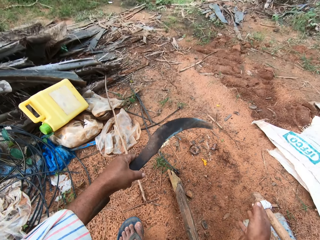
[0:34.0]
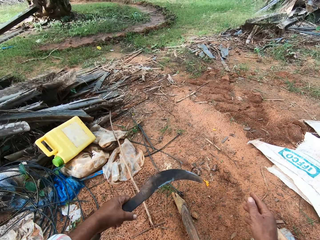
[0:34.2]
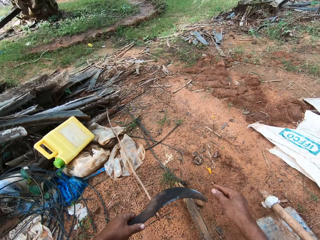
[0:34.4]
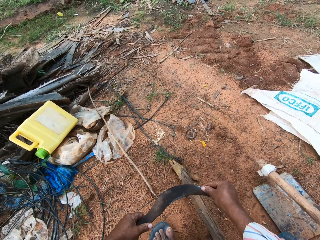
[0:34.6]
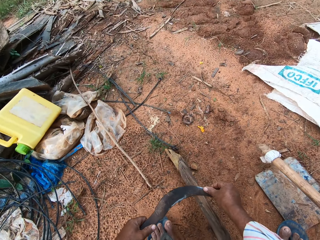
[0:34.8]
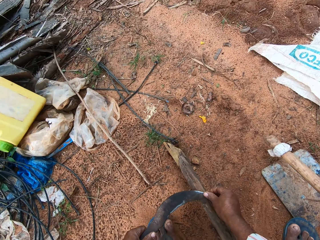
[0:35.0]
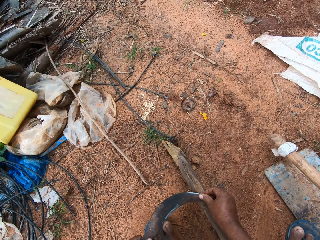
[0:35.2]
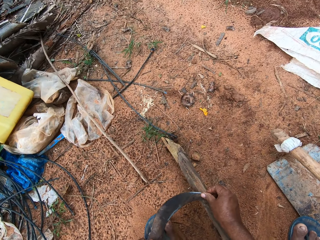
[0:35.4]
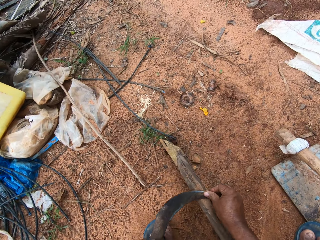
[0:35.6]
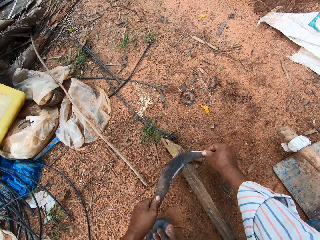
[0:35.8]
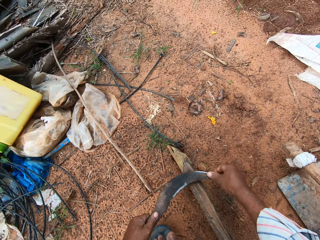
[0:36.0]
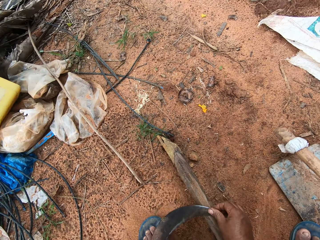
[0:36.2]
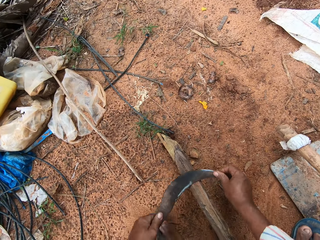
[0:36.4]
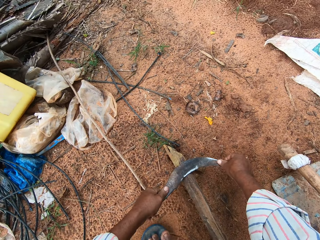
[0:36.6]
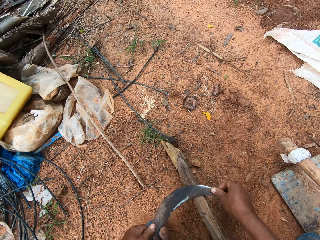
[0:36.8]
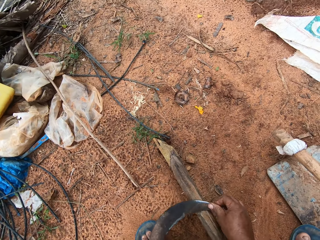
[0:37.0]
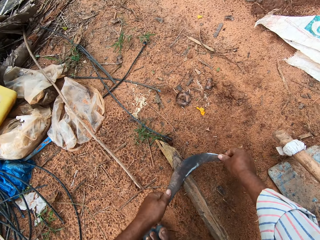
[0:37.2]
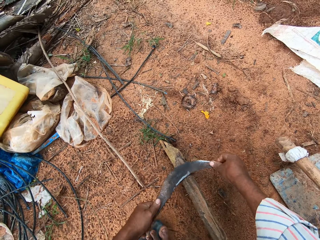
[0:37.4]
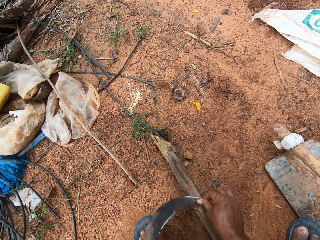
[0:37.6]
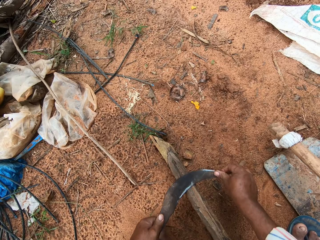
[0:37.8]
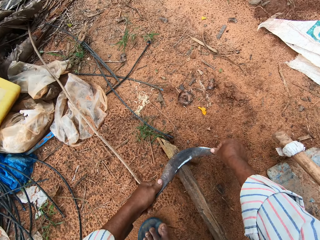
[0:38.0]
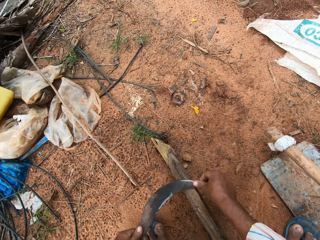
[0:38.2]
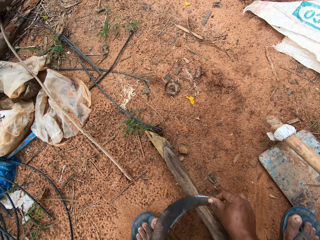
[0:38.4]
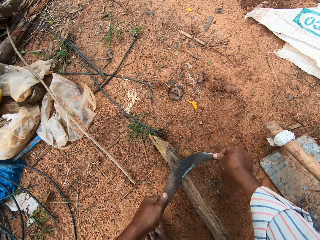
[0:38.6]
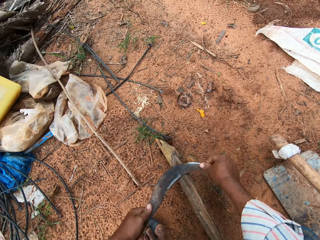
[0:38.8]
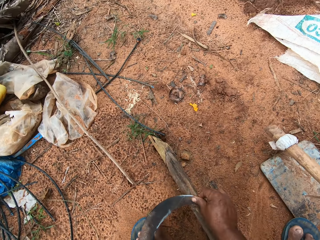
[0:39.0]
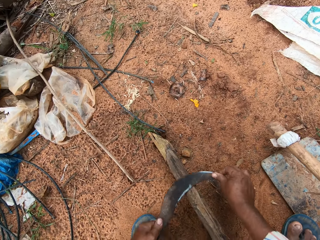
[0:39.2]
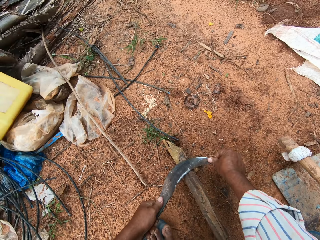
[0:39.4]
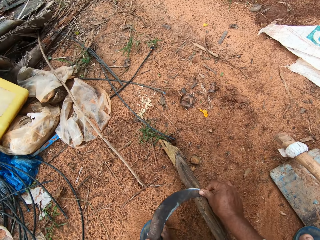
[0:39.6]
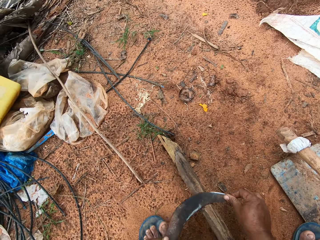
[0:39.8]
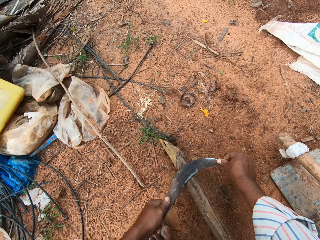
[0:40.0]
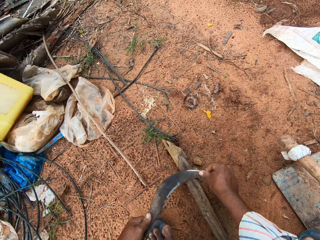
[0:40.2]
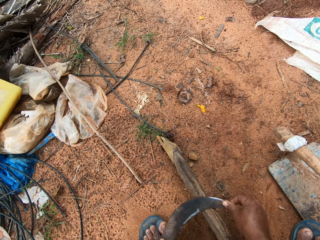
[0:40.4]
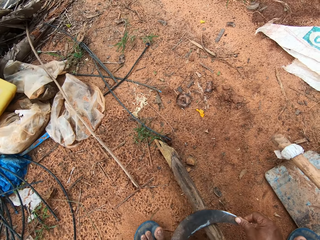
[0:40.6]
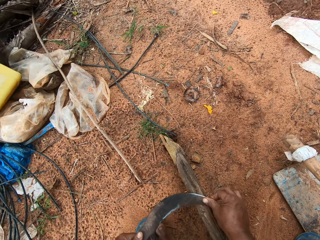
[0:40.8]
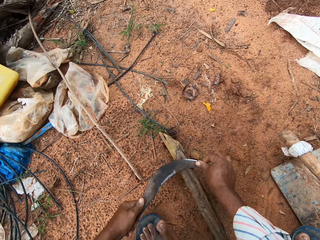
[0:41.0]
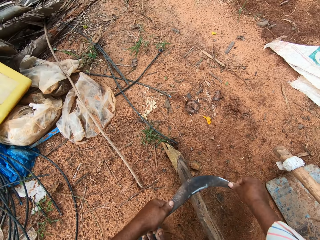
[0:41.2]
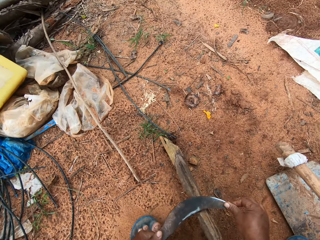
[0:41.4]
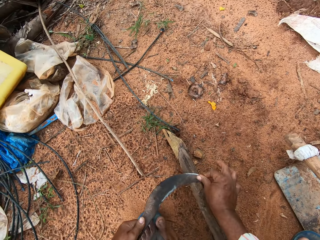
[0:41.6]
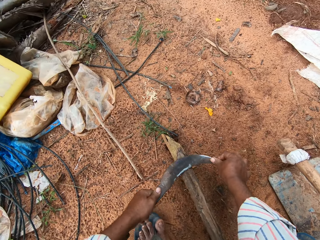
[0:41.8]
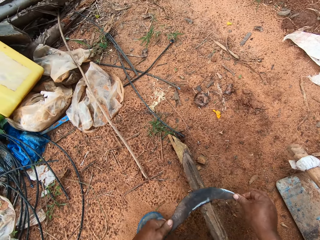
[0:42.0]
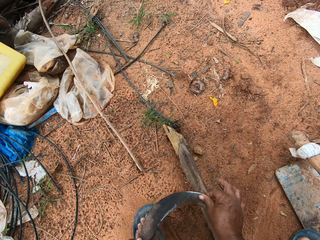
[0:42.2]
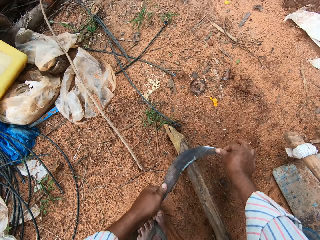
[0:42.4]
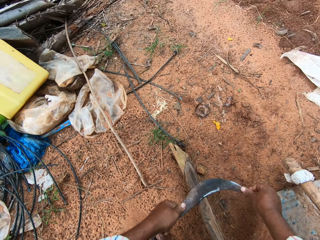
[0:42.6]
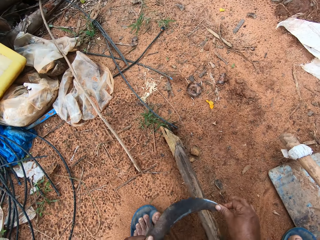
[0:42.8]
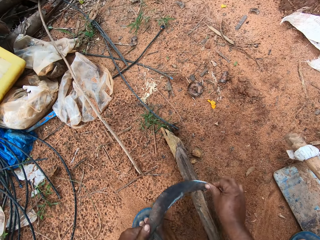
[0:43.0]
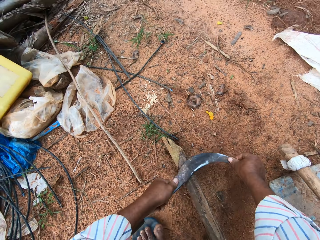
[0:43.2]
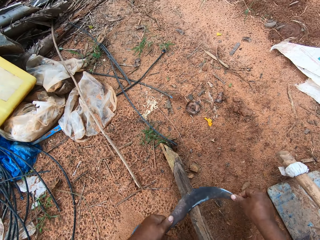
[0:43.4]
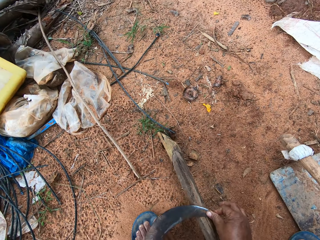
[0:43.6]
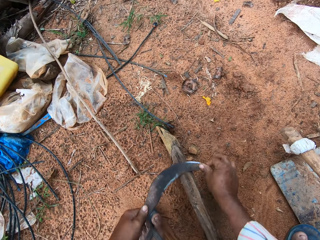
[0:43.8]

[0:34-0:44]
The camera wearer sharpens the sickle with the tool grinder.

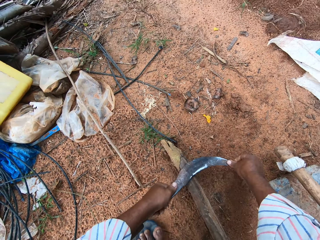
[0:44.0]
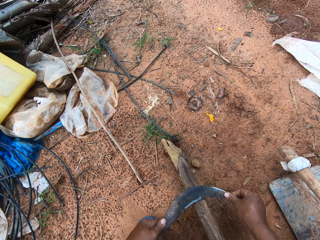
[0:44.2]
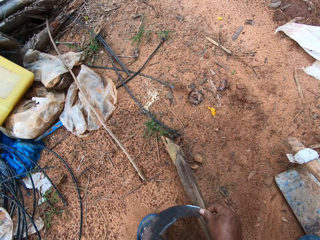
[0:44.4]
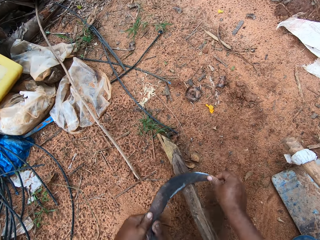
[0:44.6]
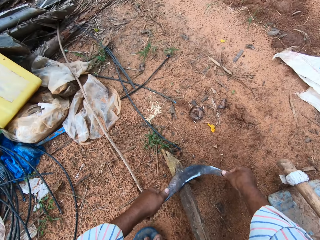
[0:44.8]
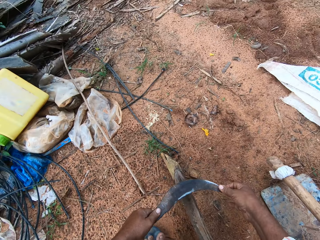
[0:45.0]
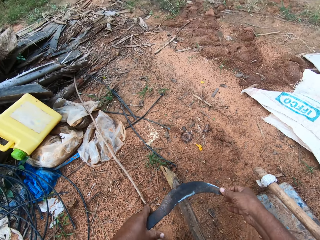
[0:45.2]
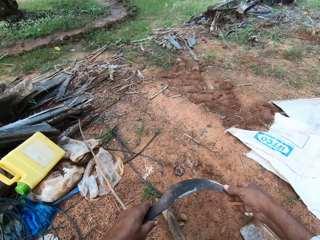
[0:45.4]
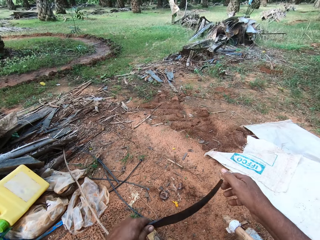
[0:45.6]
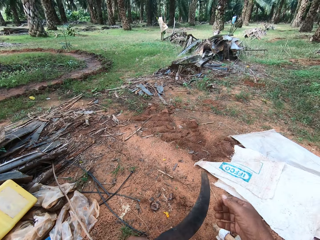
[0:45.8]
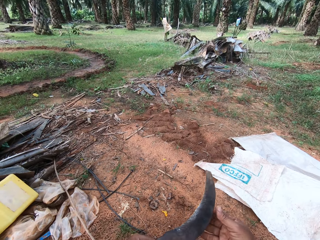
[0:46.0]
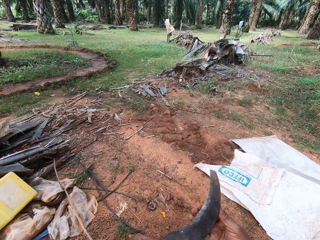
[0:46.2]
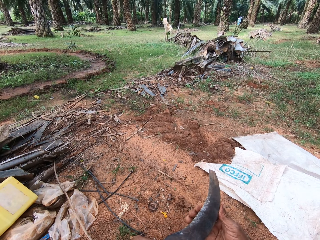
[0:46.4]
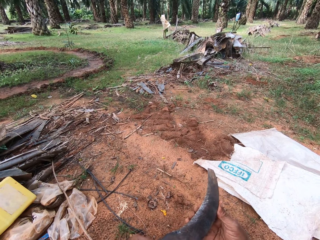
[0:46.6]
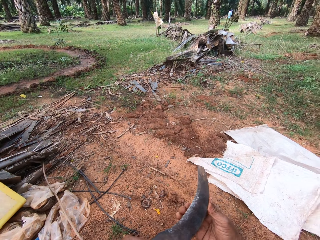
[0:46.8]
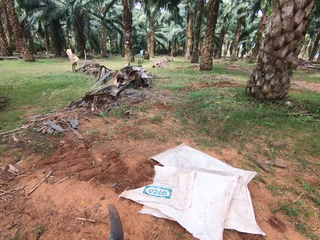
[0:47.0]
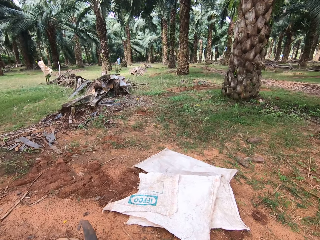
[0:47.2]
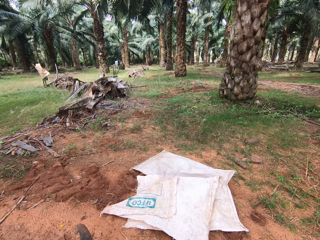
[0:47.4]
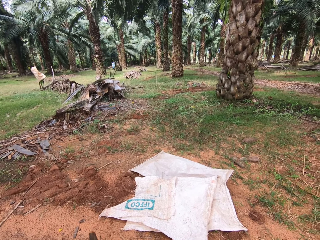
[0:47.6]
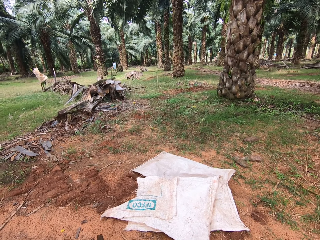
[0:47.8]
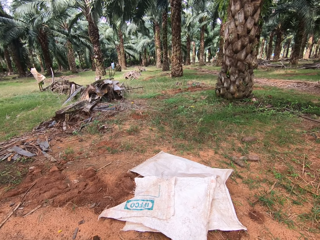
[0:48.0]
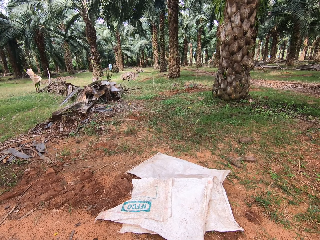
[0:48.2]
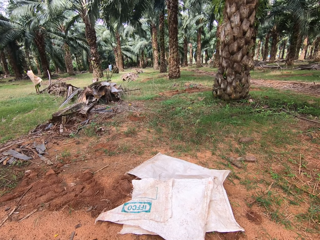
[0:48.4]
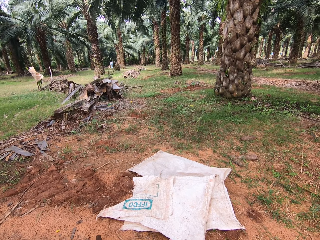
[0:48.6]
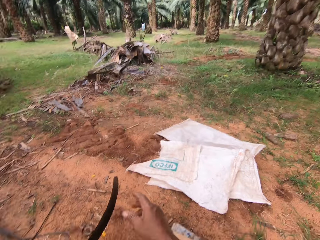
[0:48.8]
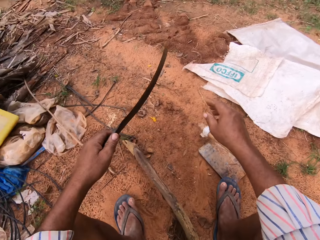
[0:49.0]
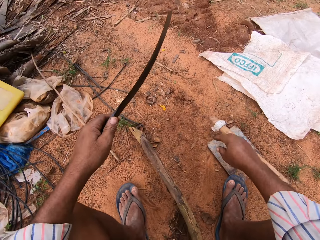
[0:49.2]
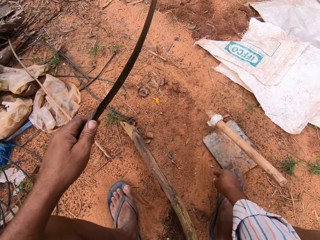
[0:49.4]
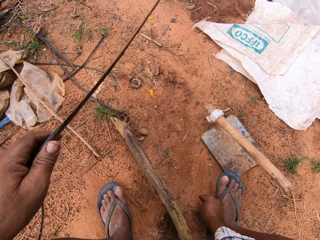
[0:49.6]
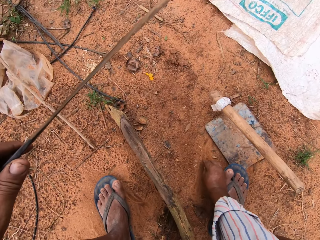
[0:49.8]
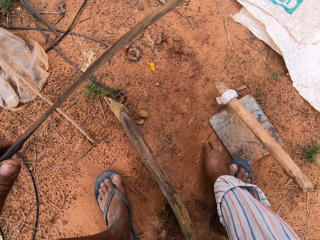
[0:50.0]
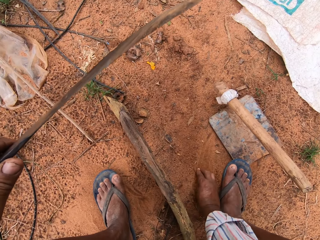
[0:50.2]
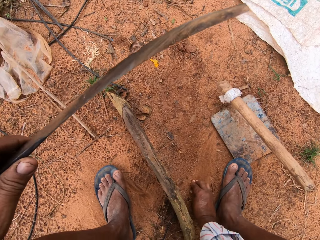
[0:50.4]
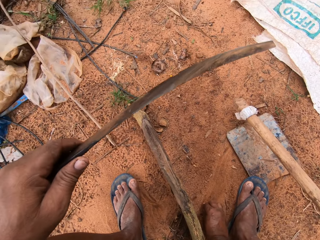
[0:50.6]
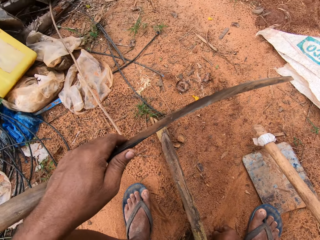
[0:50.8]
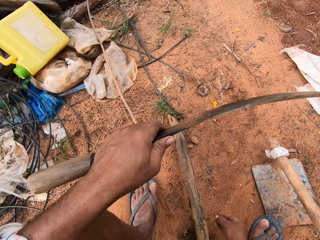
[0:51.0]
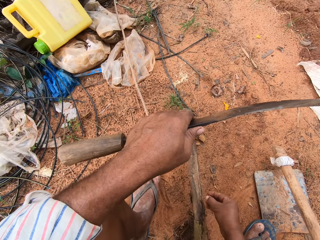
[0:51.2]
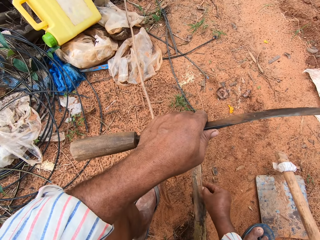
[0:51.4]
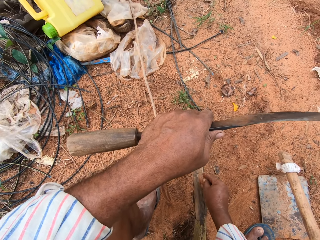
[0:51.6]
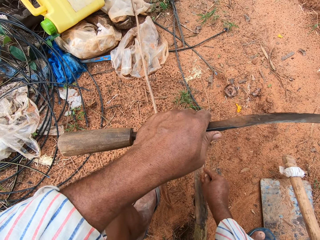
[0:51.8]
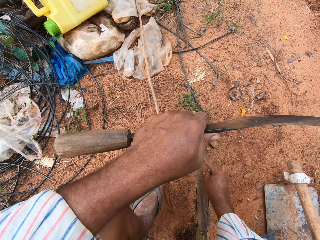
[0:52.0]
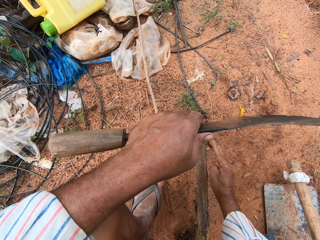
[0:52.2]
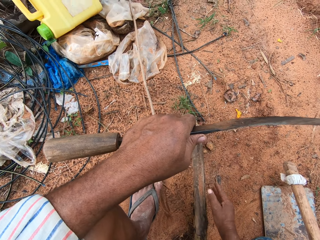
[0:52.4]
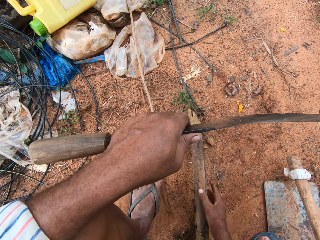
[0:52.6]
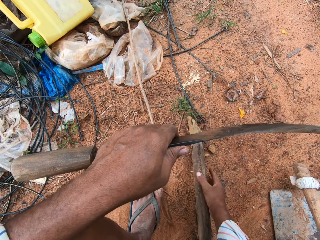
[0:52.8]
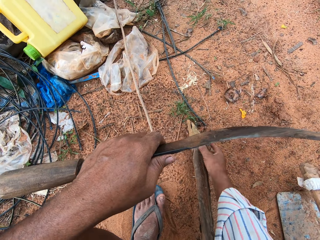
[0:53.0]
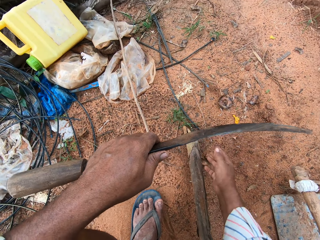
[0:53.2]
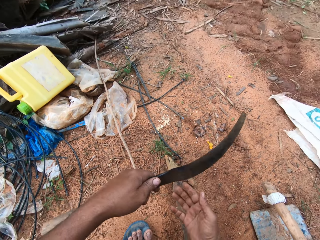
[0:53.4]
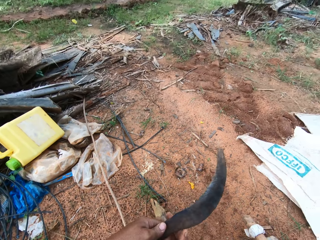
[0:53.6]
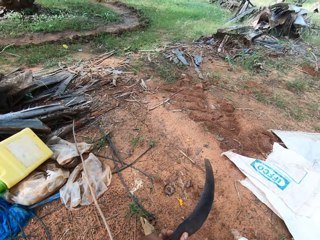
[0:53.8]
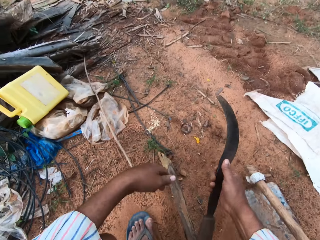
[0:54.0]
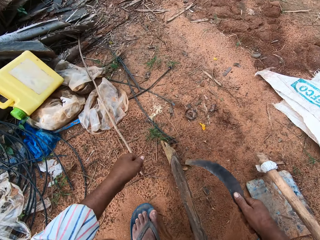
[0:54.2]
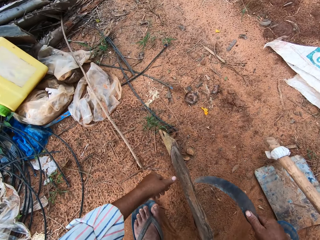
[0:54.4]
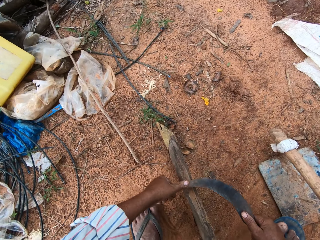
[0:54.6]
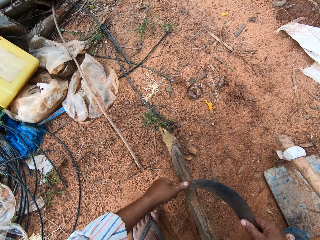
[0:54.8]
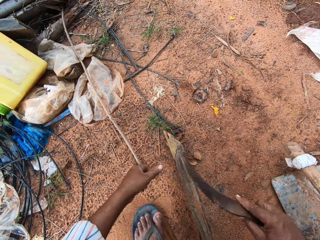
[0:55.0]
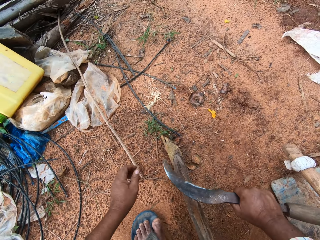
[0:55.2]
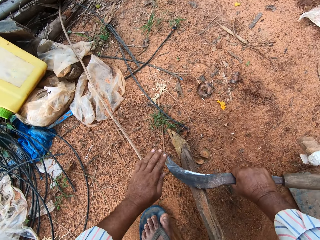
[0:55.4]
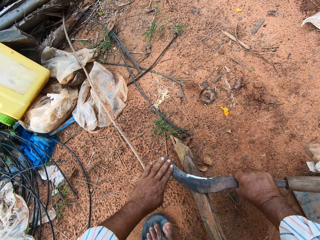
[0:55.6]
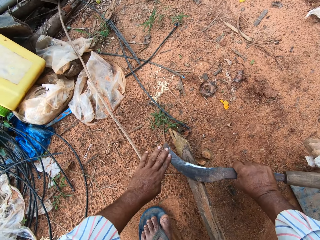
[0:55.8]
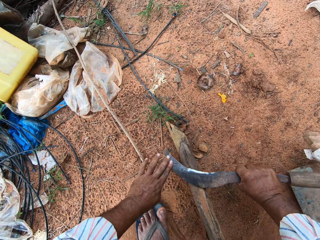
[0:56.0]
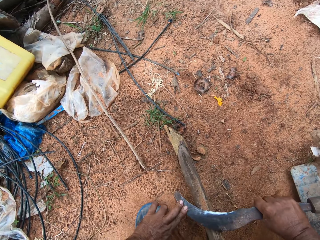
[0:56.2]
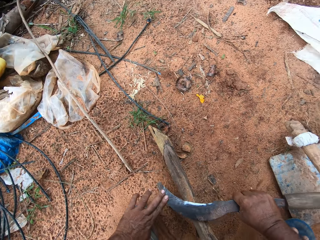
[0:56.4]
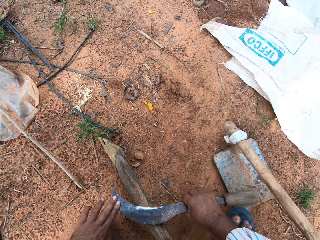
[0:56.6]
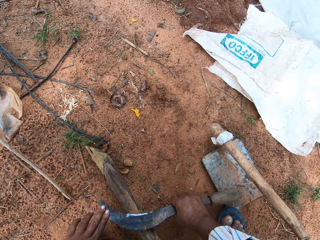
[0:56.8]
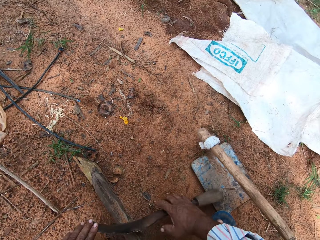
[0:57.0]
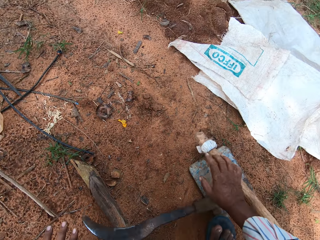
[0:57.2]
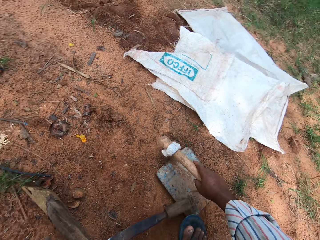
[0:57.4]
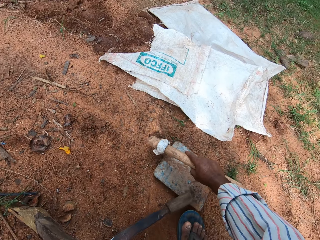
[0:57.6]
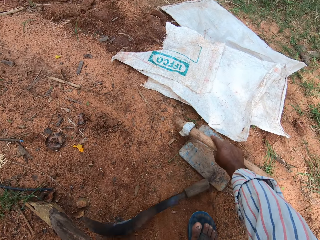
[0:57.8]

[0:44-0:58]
The camera wearer touches the edge of the sickle. They collect soil from the ground and put the soil on the tool grinder. They sharpen the sickle with the tool grinder.
